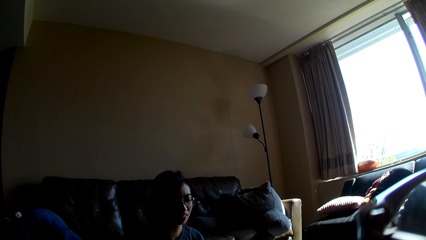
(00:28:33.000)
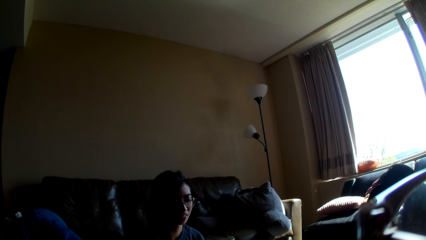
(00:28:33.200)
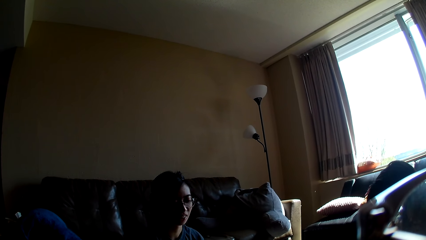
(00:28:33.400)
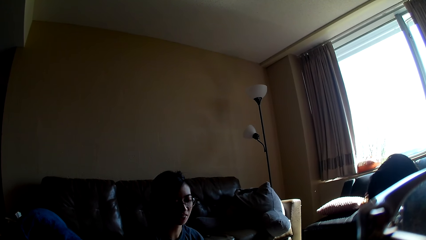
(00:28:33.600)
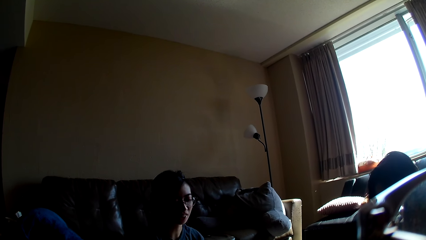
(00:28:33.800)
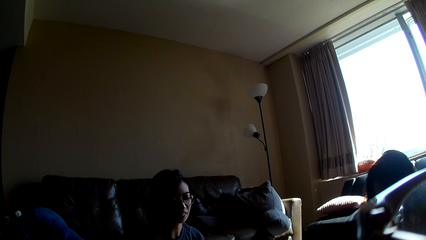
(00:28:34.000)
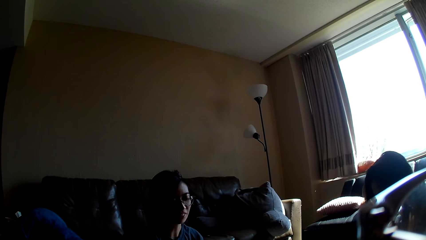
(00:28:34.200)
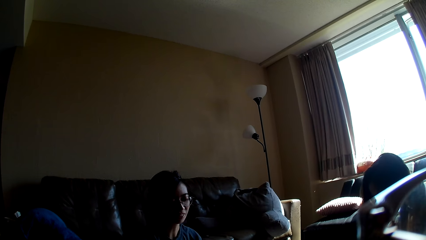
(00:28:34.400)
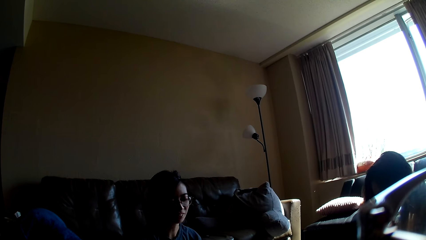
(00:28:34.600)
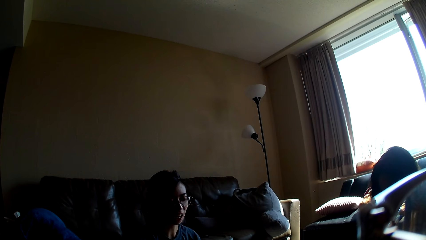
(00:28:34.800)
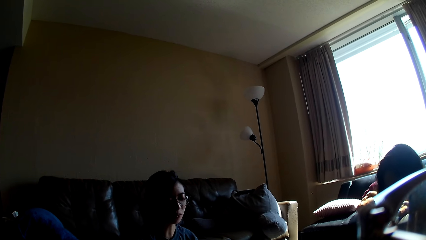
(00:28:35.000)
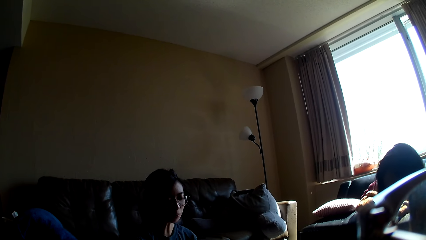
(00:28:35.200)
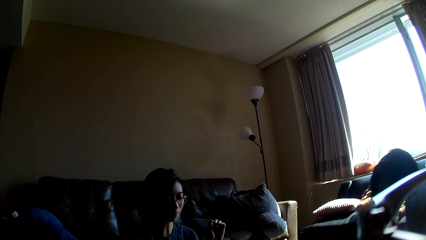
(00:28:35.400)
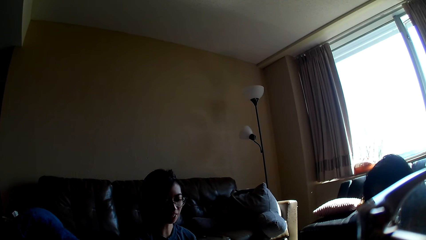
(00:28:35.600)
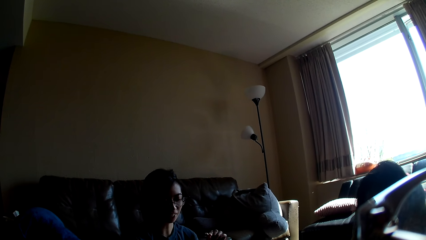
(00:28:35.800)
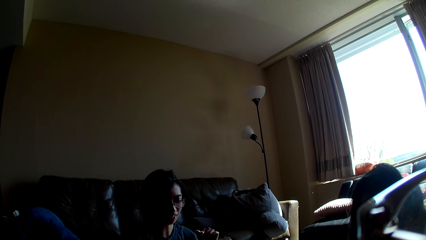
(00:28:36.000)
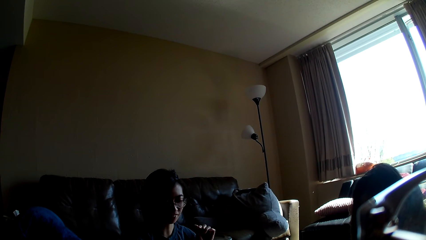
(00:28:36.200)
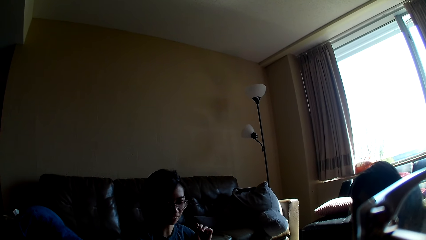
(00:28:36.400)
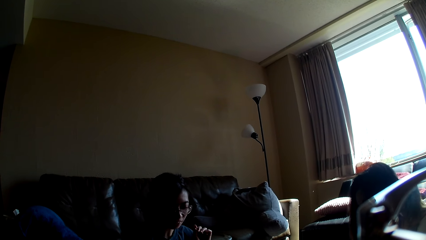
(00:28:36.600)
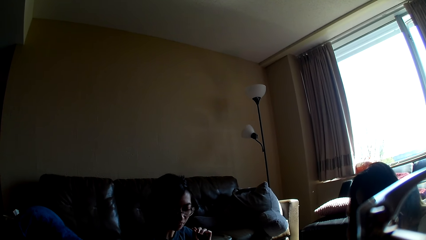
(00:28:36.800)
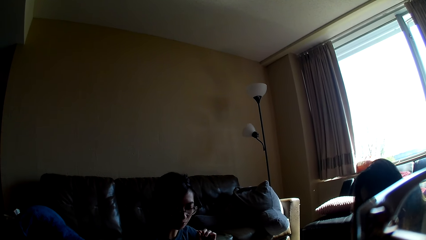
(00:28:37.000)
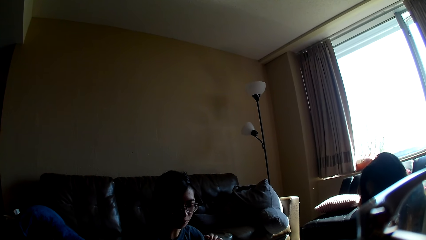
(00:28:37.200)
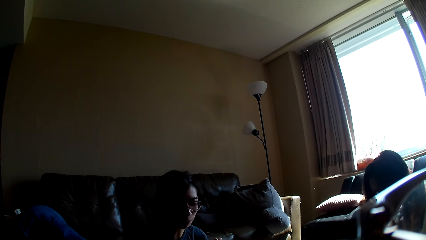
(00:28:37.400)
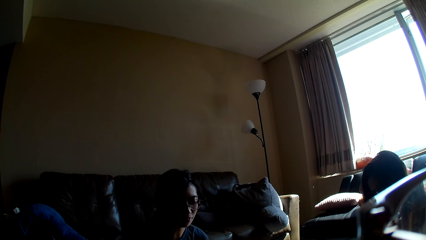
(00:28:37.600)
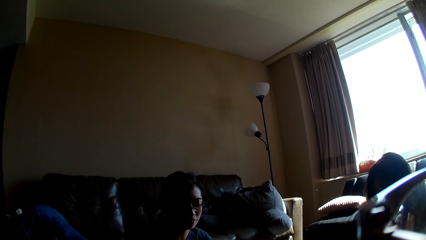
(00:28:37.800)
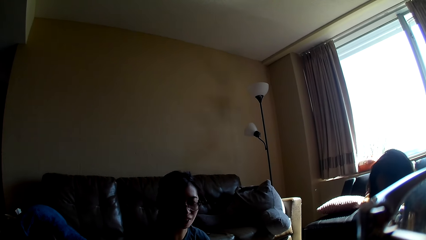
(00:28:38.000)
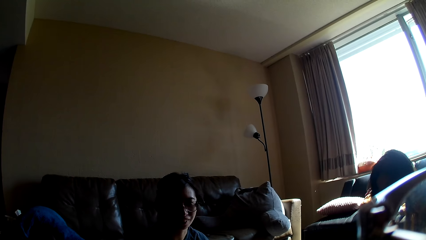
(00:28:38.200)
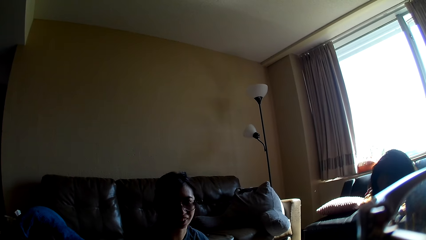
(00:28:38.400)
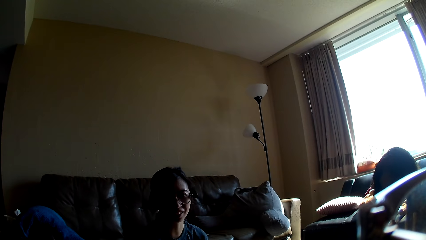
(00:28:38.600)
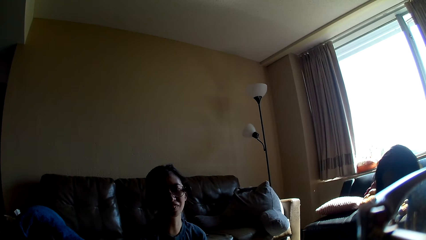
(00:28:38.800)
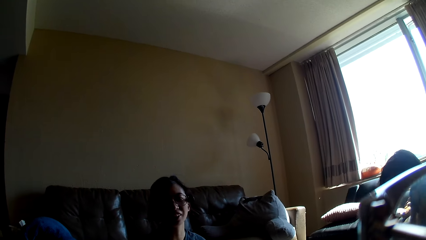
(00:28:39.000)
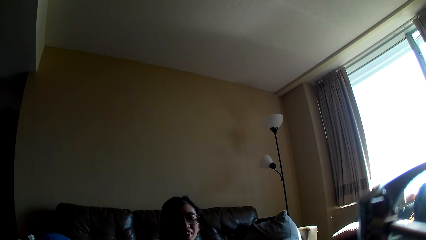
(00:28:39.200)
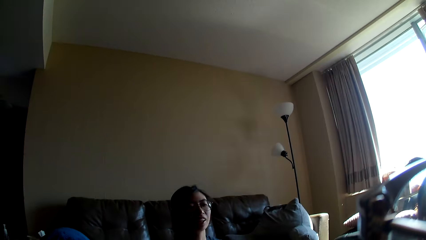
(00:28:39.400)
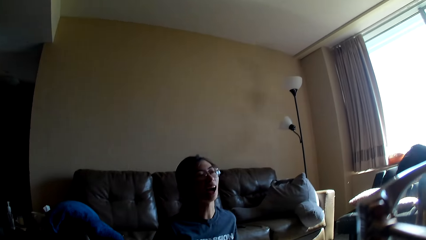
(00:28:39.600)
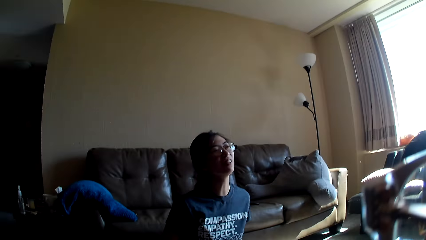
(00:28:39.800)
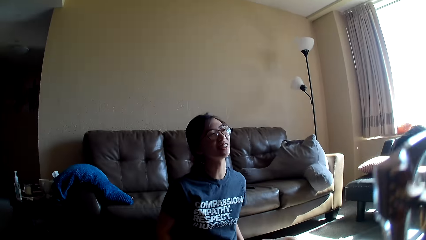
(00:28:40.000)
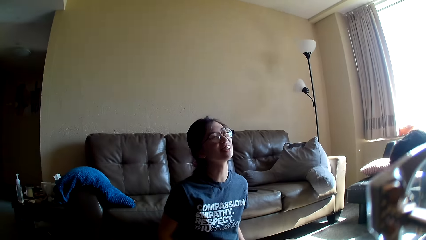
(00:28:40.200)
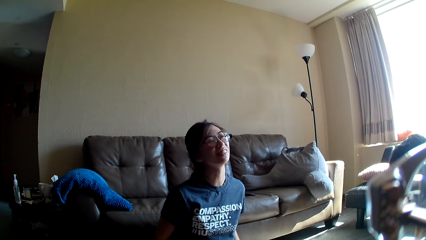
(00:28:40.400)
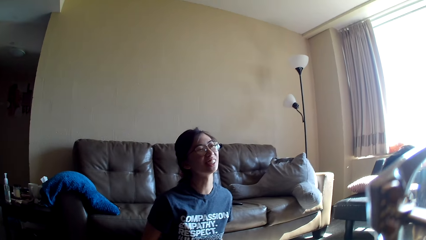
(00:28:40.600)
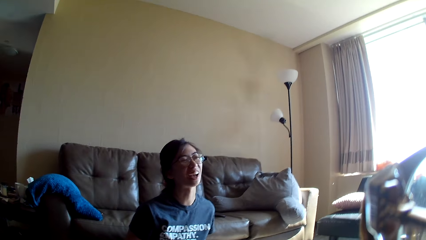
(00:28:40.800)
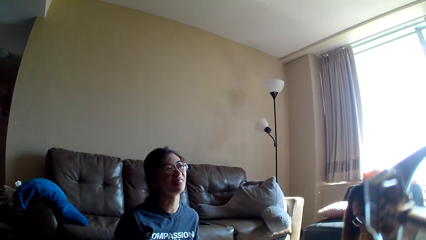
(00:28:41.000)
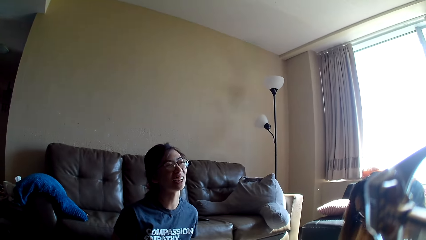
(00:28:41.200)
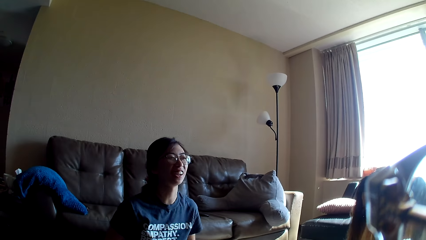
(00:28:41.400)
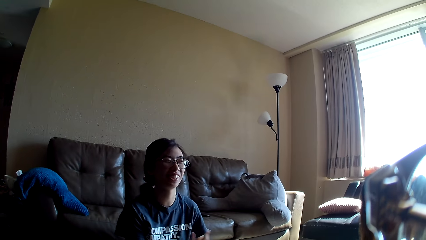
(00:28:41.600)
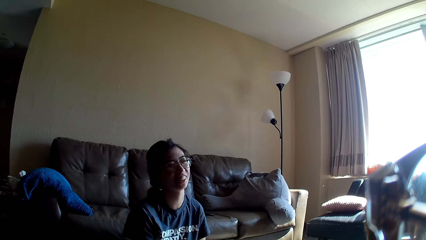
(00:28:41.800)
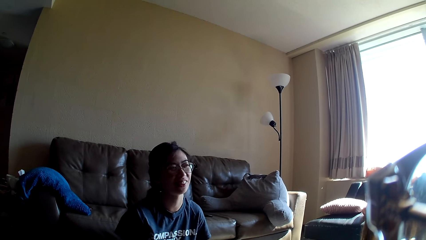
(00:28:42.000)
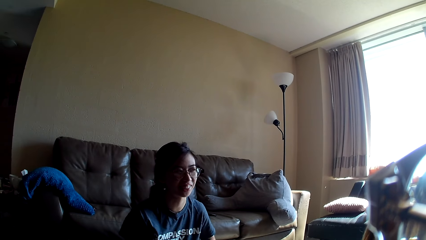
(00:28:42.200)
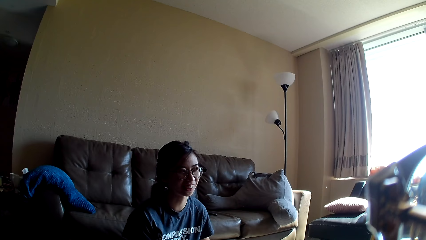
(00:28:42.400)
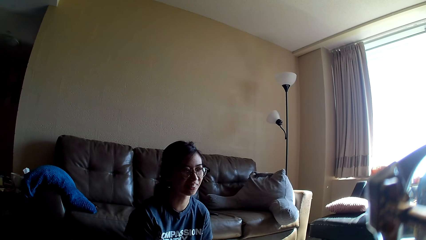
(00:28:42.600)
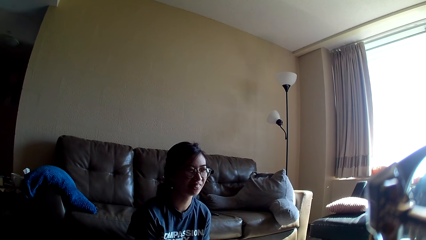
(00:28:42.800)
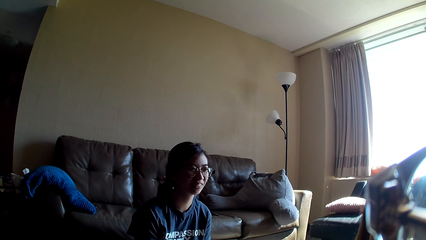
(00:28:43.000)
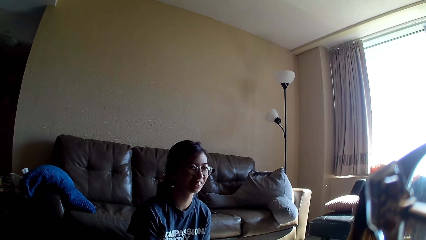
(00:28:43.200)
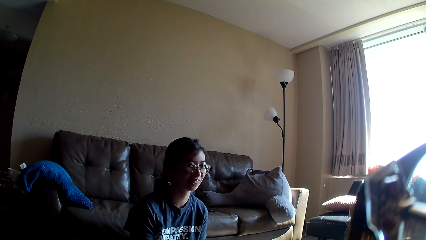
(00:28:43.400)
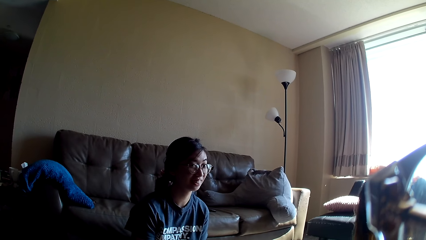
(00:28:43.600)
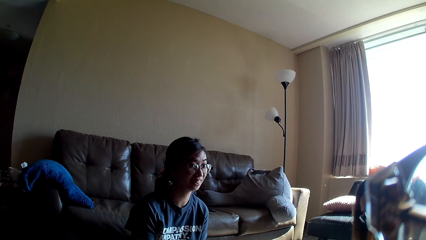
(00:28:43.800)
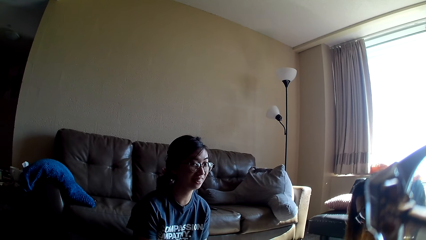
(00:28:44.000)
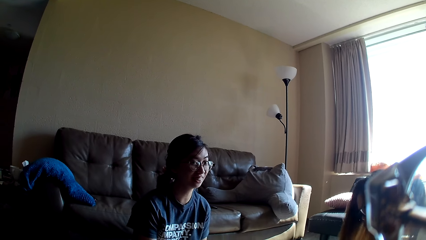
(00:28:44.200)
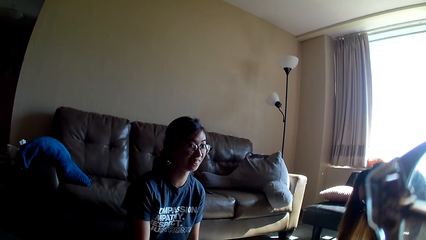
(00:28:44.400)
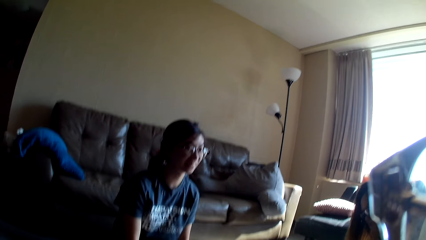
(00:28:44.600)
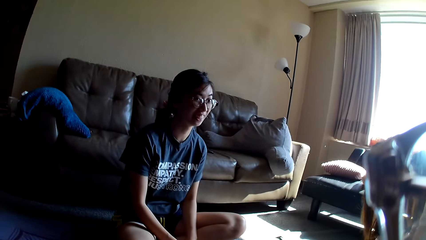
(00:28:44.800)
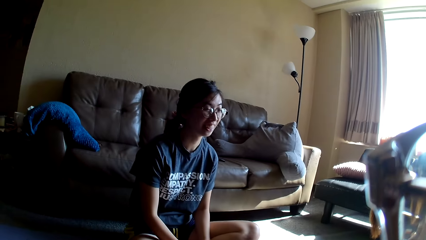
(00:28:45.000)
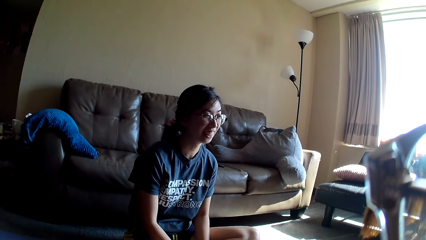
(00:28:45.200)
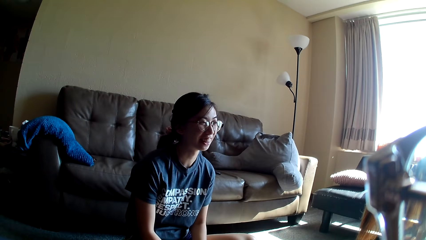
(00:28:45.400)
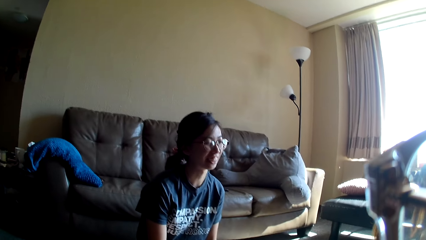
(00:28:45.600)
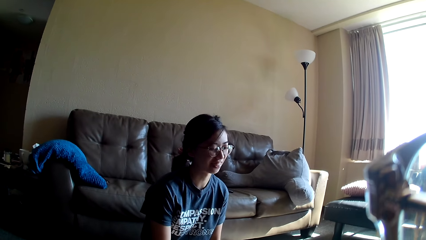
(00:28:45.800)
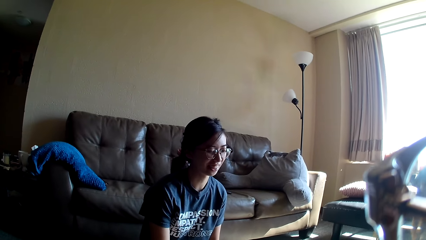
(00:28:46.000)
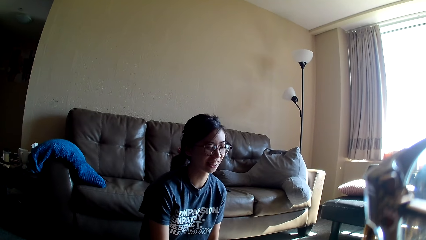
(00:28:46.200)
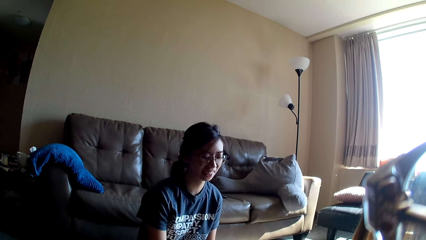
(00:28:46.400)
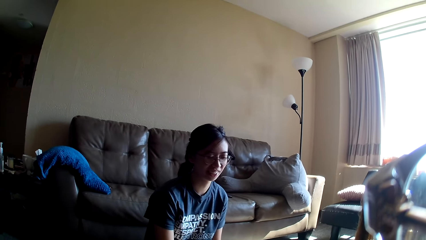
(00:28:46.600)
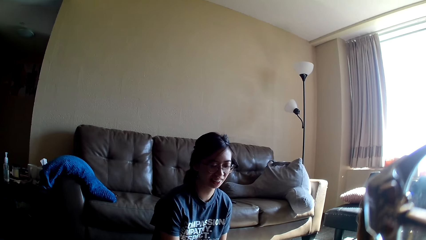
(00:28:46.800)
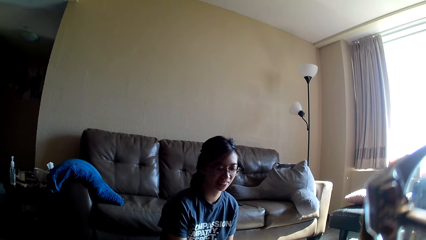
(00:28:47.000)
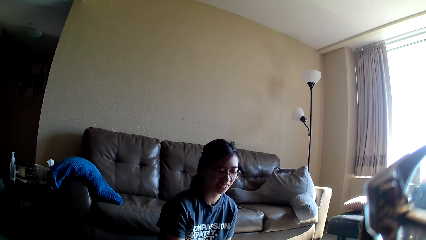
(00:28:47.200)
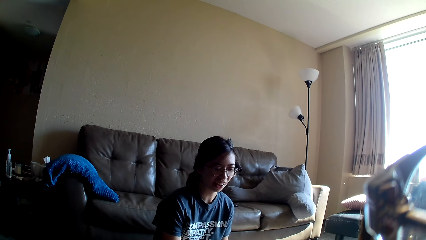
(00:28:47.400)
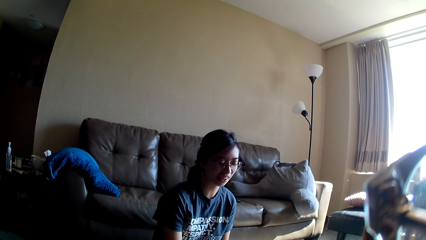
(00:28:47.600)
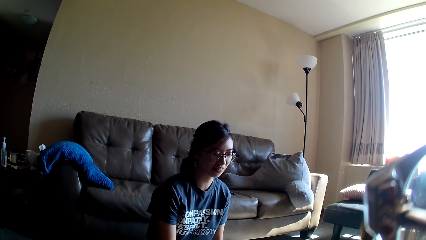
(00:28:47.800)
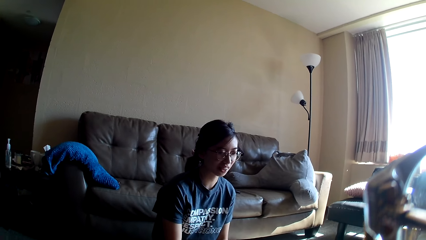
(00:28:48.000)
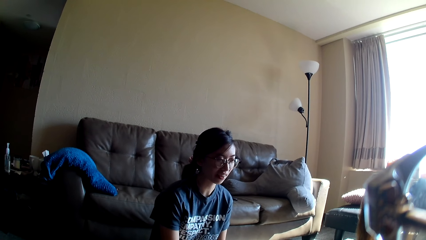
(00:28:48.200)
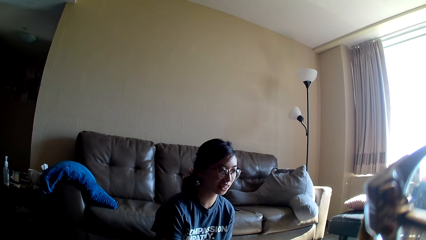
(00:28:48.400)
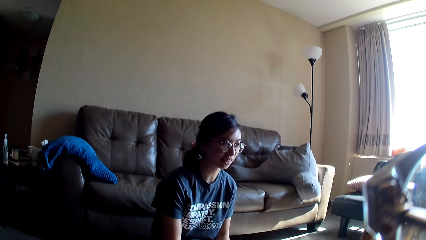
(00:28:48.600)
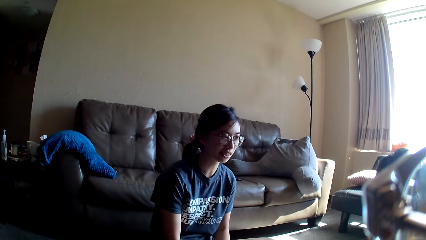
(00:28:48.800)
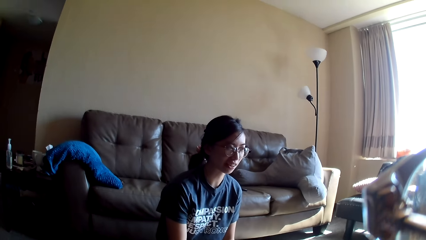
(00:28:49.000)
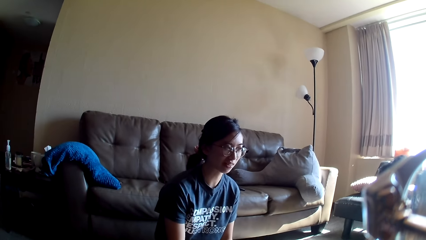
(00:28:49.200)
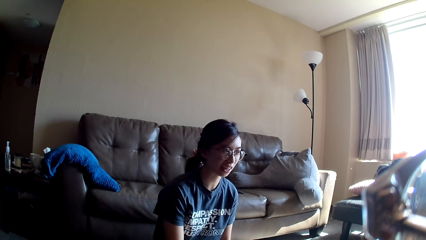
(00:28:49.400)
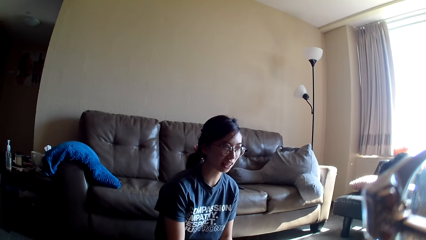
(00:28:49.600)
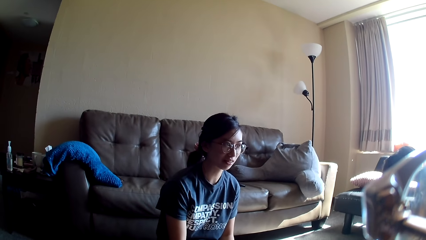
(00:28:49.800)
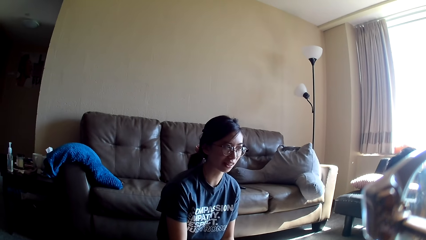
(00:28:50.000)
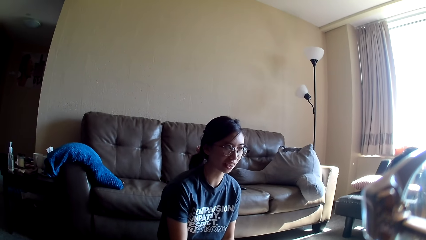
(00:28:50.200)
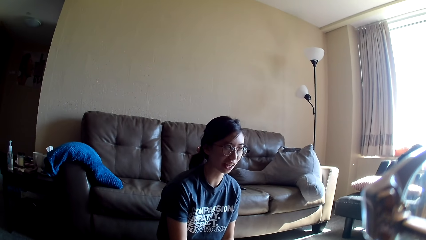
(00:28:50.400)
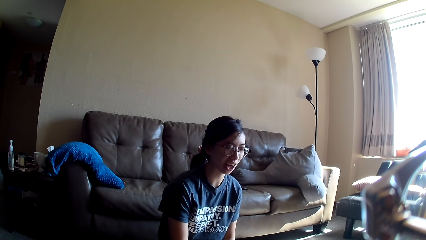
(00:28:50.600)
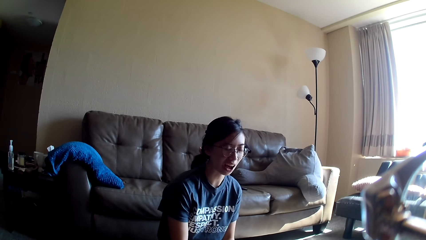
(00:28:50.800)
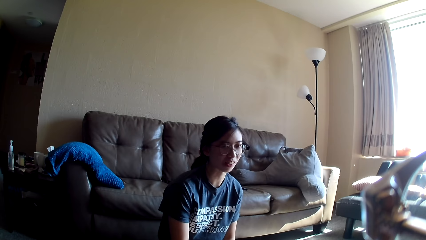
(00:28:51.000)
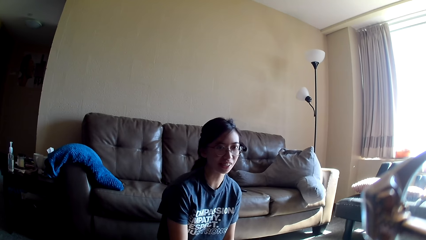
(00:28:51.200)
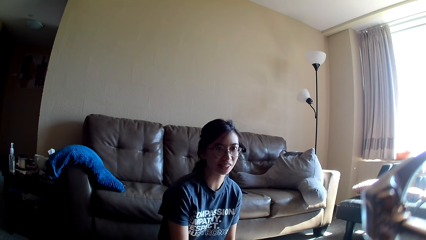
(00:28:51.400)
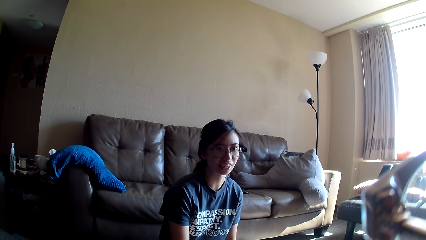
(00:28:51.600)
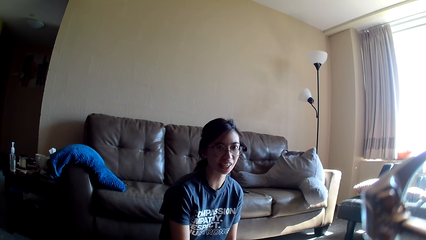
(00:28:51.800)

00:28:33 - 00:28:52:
A lady moves a hand. The camera wearer looks around.
